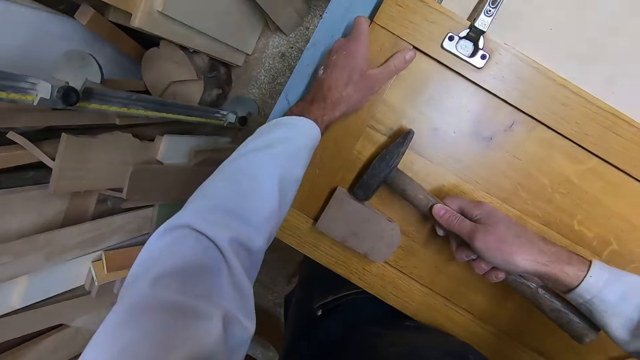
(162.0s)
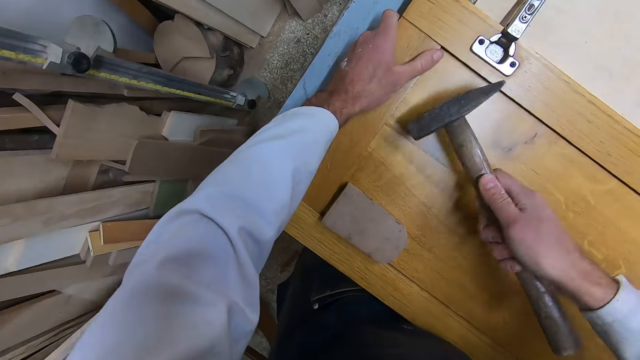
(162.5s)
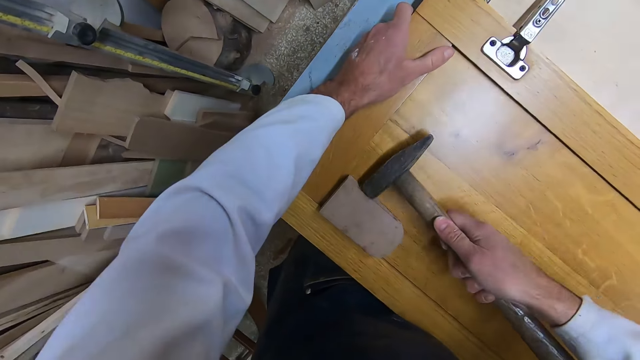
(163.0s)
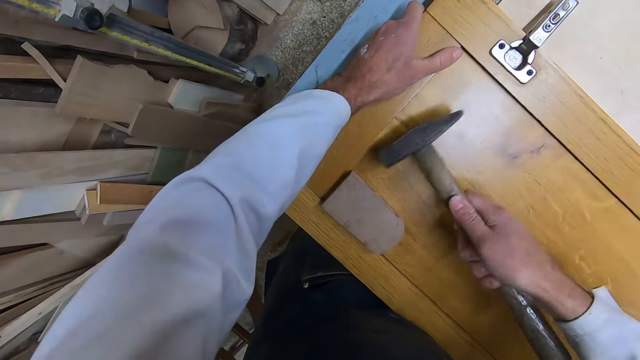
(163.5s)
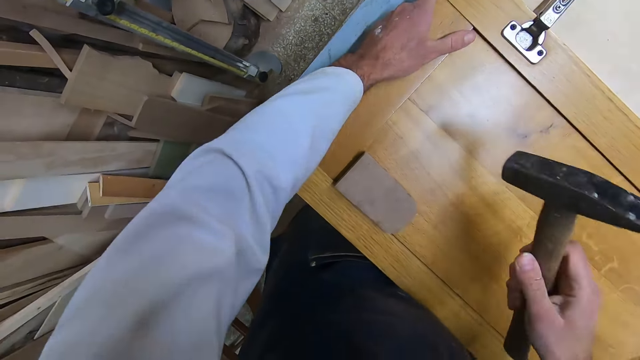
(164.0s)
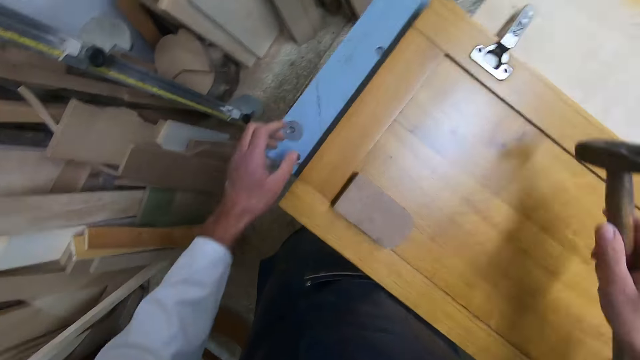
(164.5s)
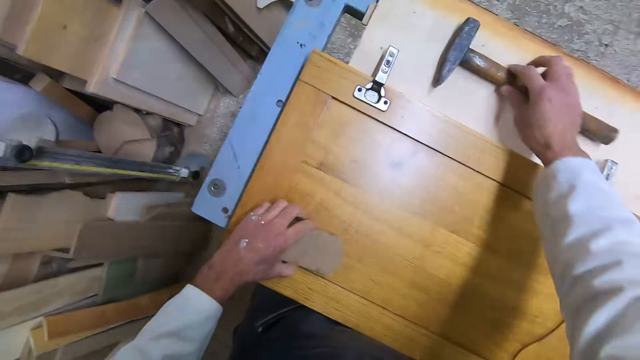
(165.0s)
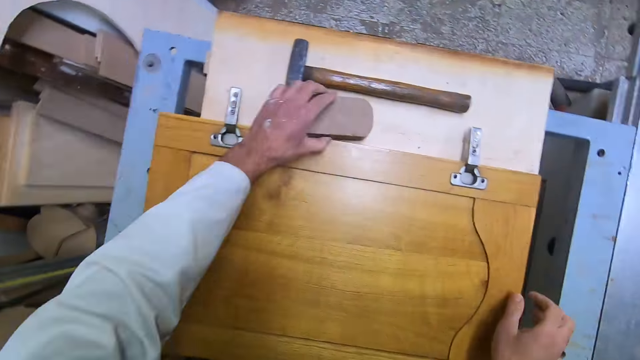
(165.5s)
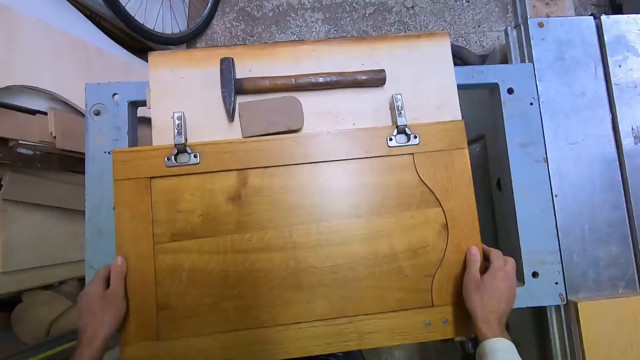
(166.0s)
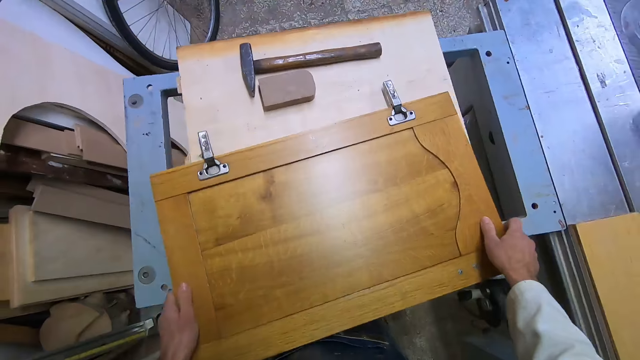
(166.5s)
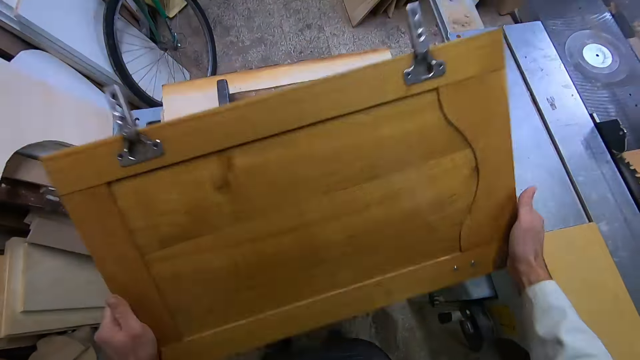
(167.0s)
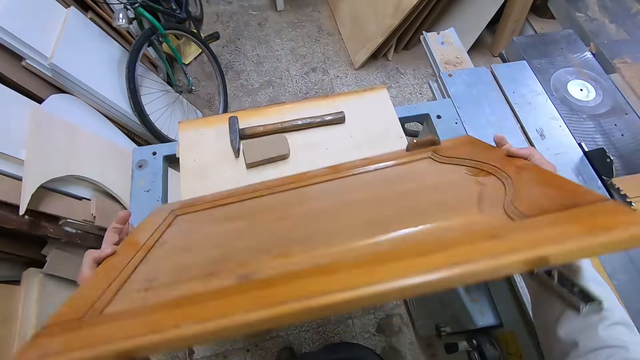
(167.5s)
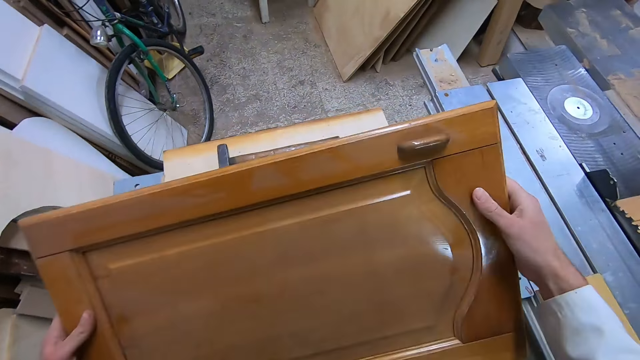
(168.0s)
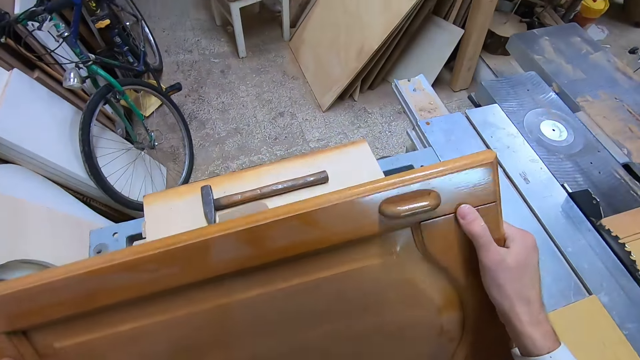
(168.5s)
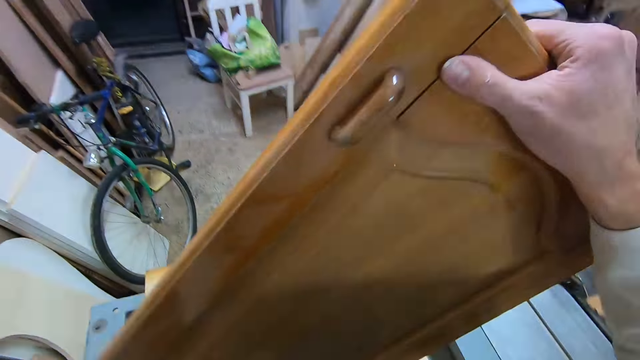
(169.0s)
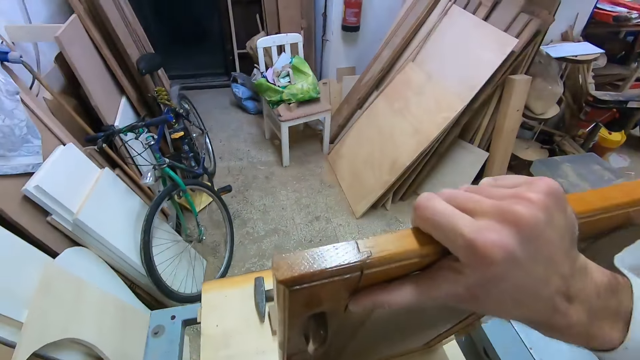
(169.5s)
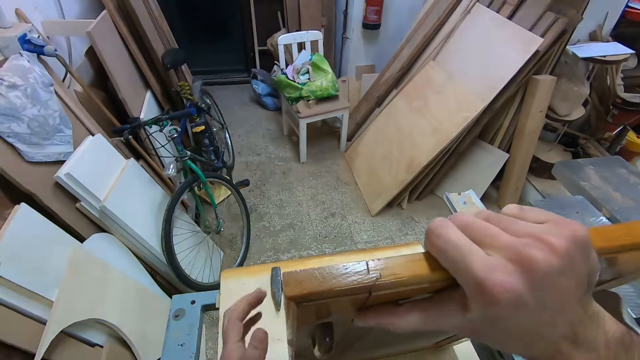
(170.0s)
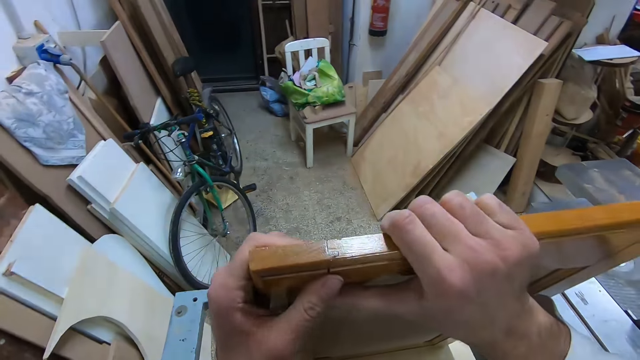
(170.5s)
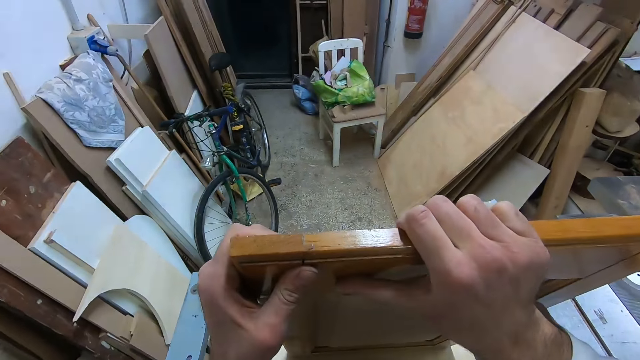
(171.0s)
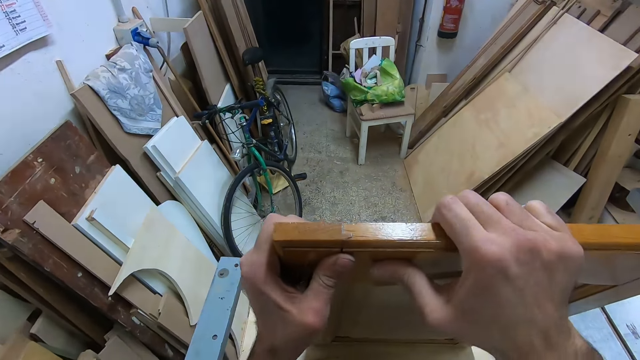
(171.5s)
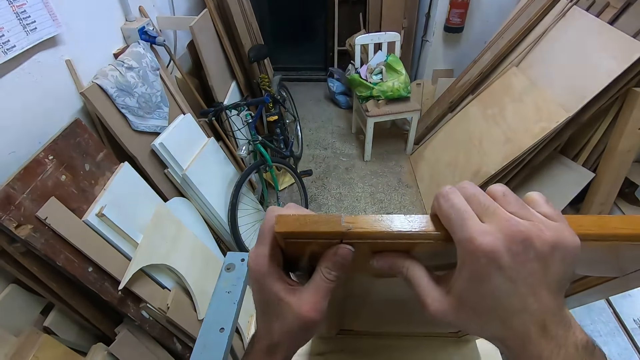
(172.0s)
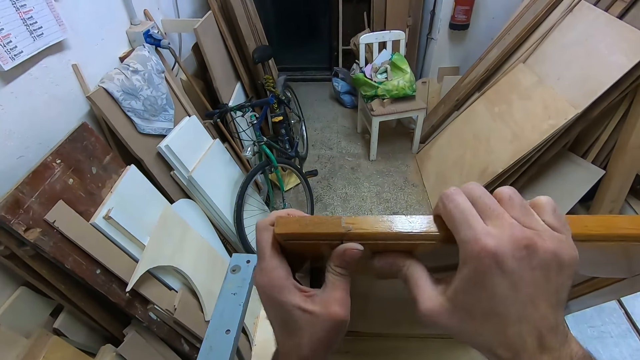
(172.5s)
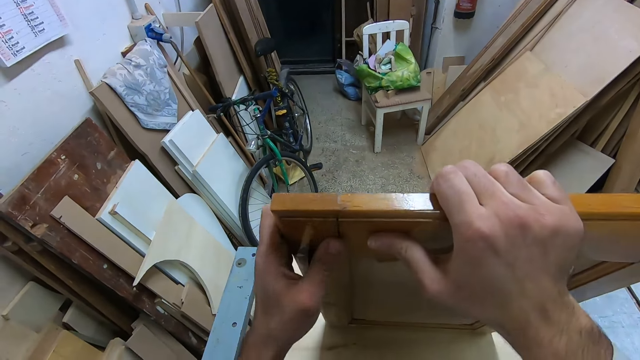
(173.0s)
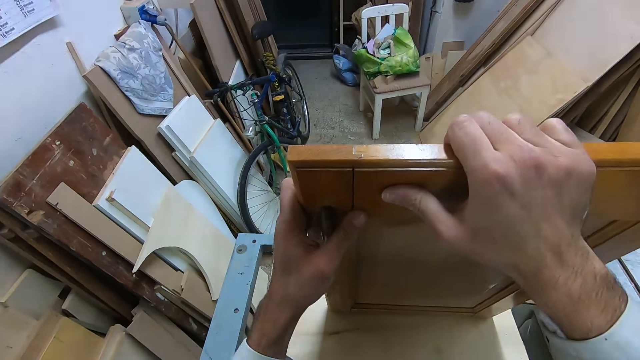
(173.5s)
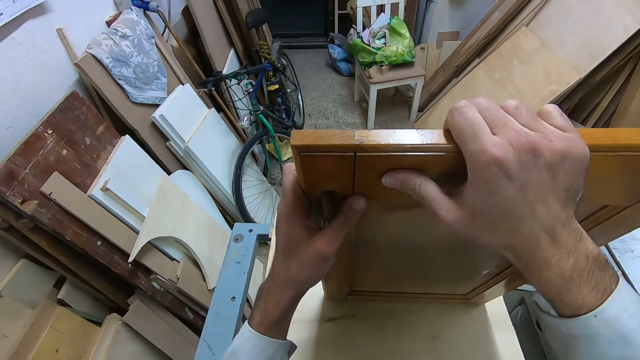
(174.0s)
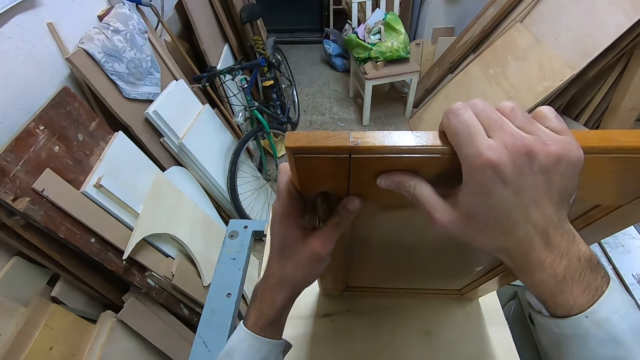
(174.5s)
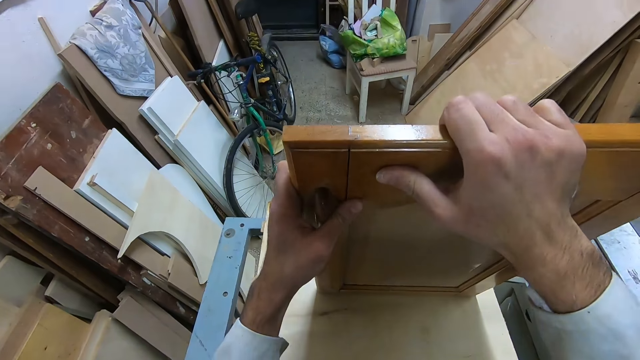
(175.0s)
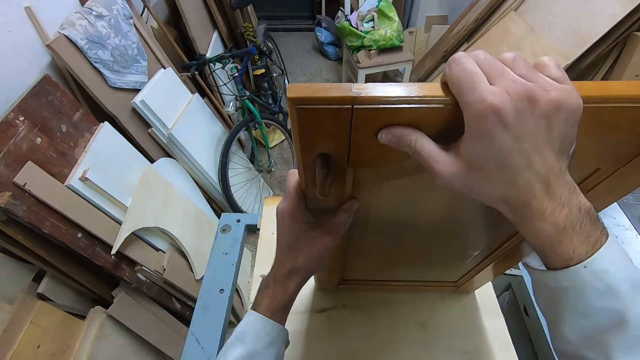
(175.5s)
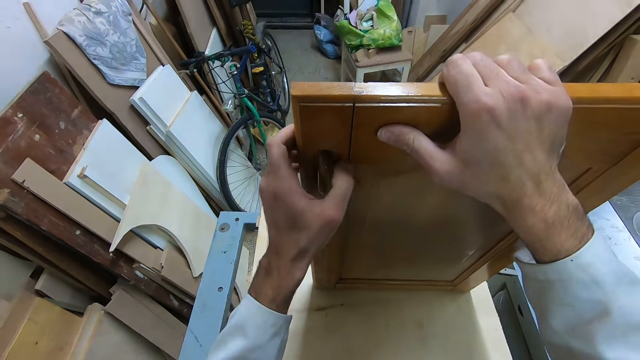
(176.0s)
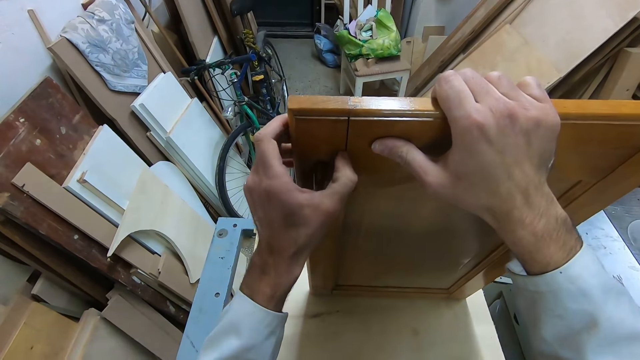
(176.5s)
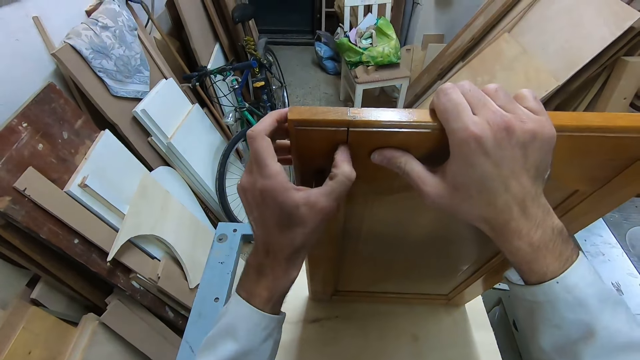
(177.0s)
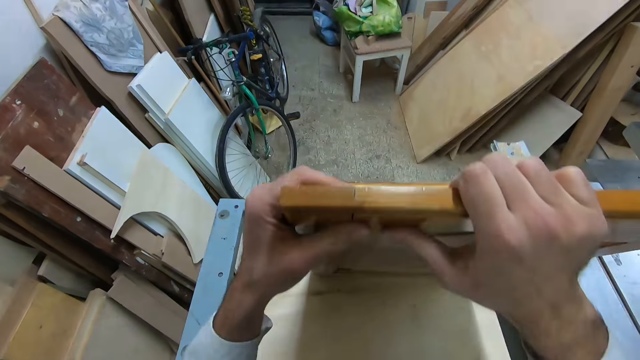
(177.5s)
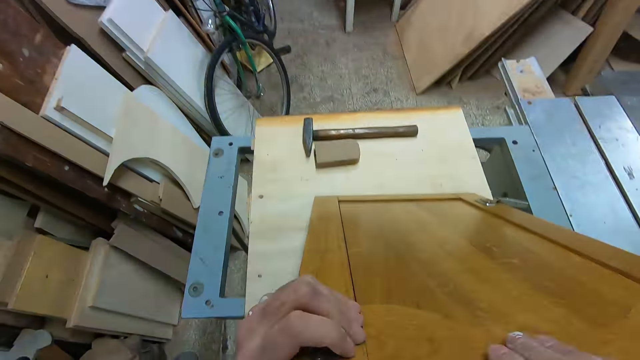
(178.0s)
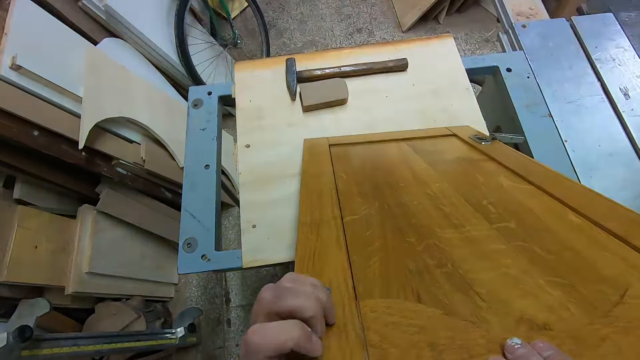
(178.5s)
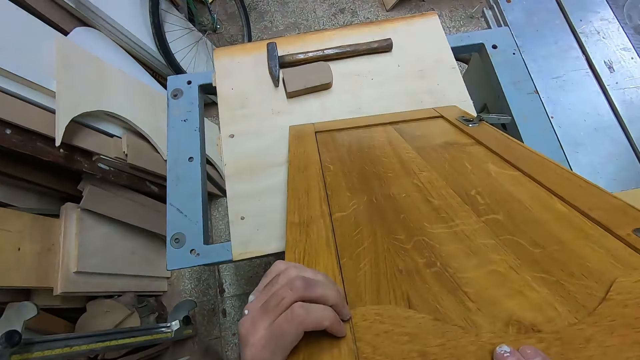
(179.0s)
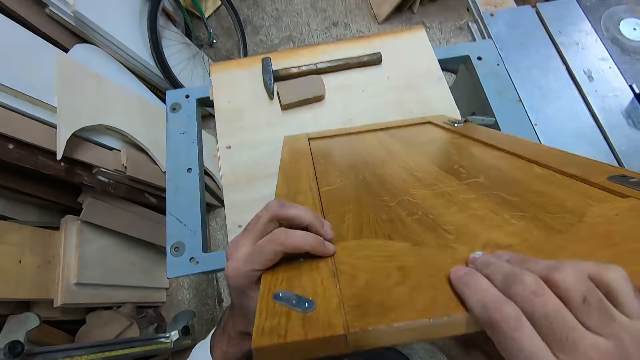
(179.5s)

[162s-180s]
The camera wearer hammers the sharpening stone or piece of wood against the casing of the frame or board. He drops the hammer on the plank, drops the sharpening stone on the plank, carries the frame, turns the frame around, and stands the frame on the plank. He tries to break the casing of the frame. He presses the board. He examines the casing of the frame. He feels the wood with his finger.

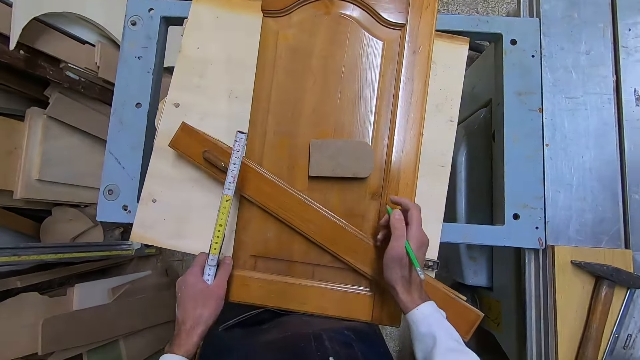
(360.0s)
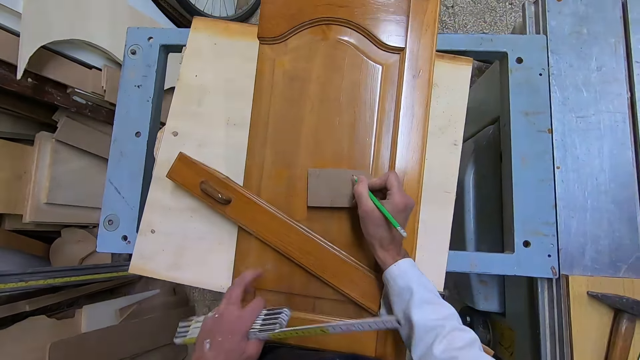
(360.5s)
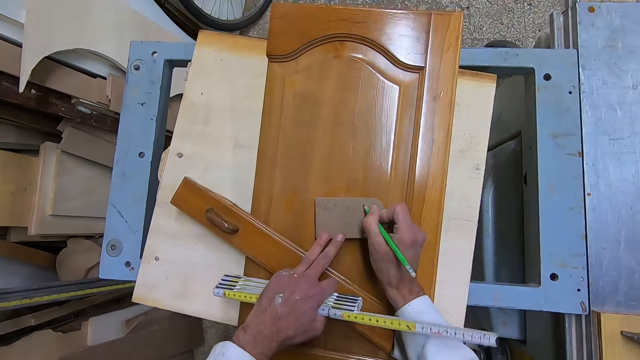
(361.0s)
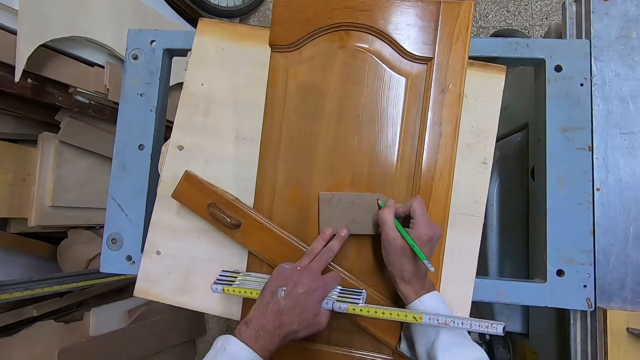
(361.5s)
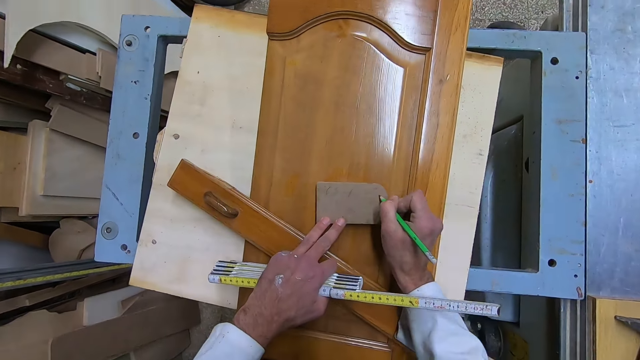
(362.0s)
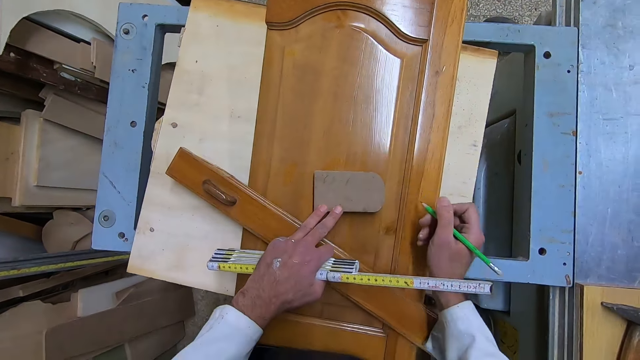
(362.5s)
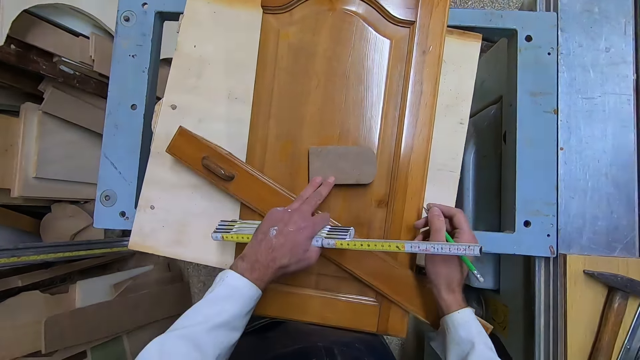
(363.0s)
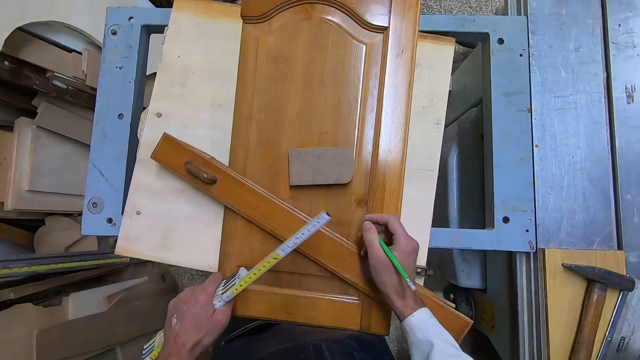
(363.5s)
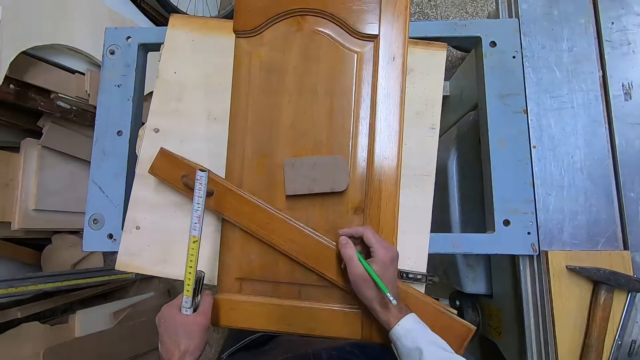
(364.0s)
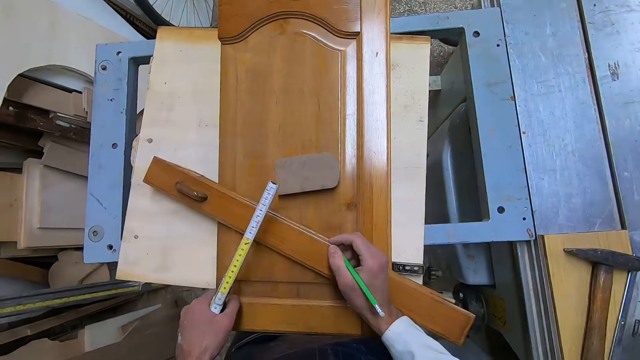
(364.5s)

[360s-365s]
The camera wearer writes the length measures on the sharpening stone with a pencil. They stand on the floor.
